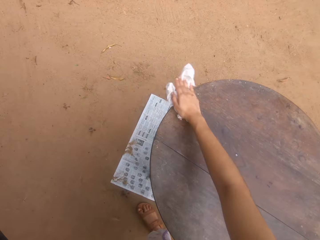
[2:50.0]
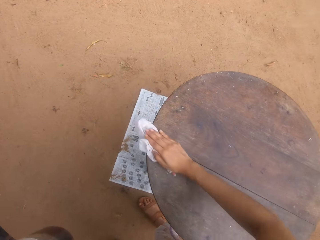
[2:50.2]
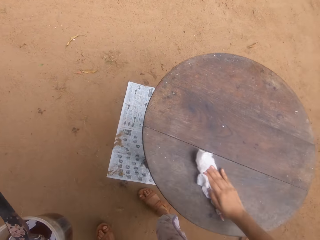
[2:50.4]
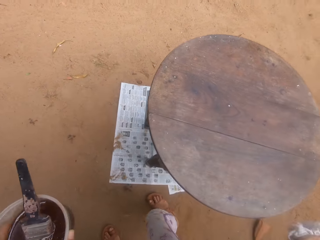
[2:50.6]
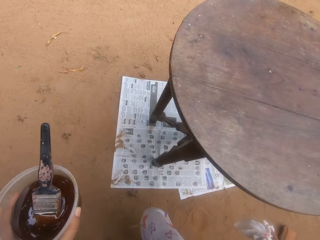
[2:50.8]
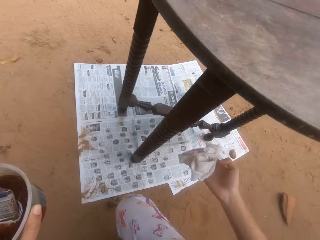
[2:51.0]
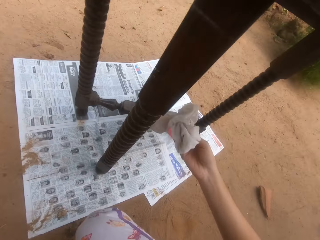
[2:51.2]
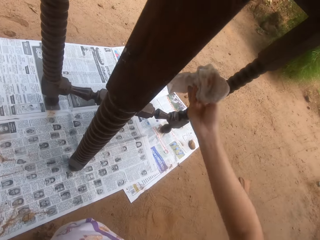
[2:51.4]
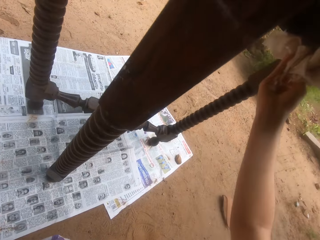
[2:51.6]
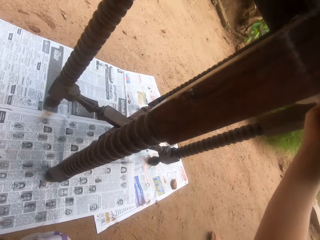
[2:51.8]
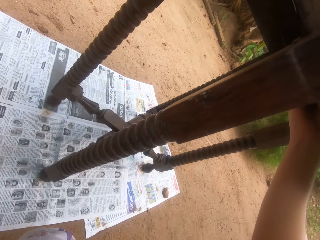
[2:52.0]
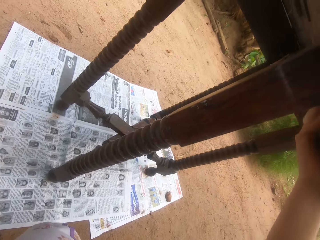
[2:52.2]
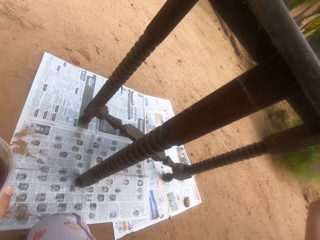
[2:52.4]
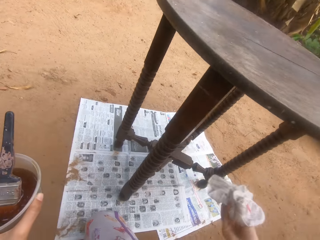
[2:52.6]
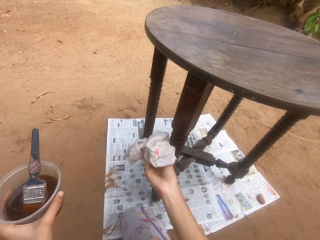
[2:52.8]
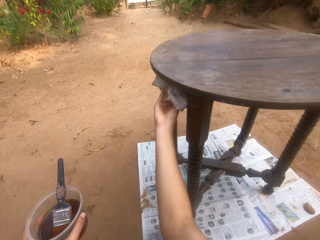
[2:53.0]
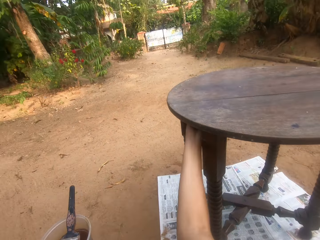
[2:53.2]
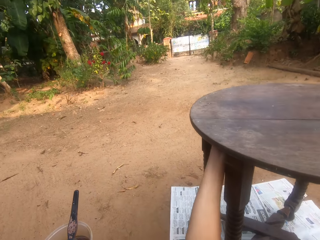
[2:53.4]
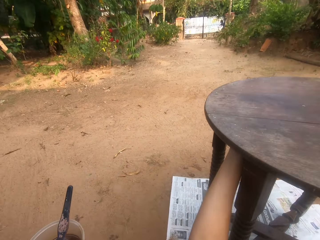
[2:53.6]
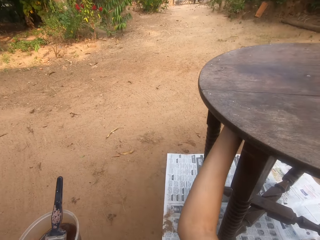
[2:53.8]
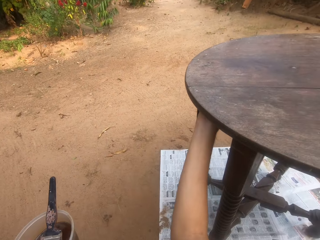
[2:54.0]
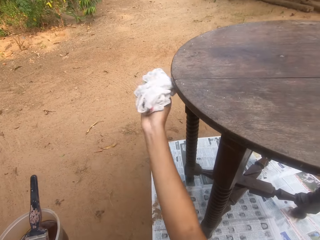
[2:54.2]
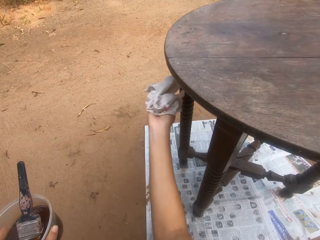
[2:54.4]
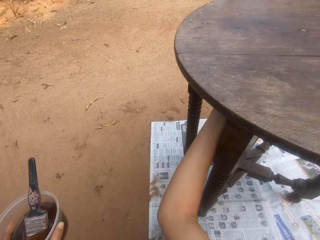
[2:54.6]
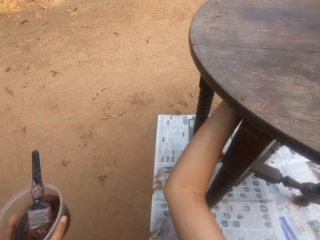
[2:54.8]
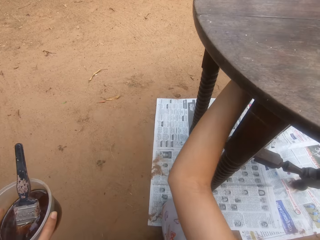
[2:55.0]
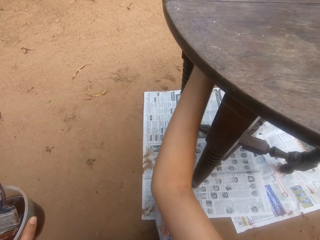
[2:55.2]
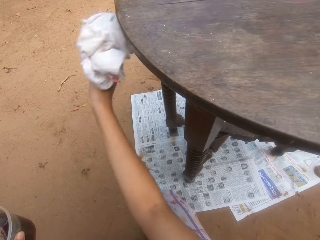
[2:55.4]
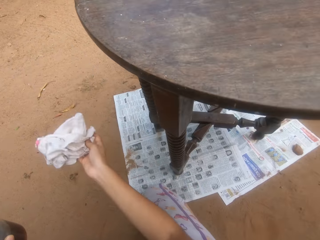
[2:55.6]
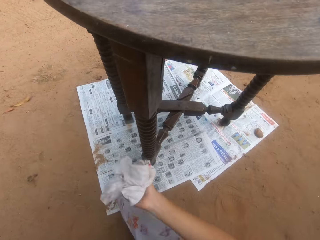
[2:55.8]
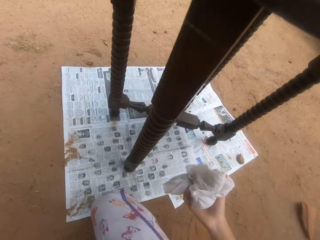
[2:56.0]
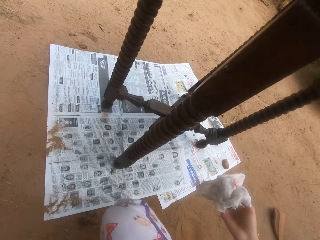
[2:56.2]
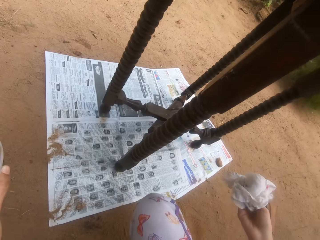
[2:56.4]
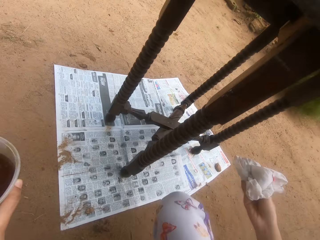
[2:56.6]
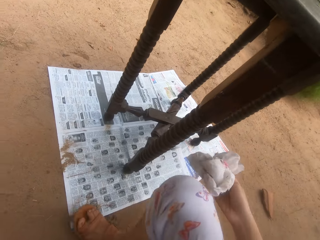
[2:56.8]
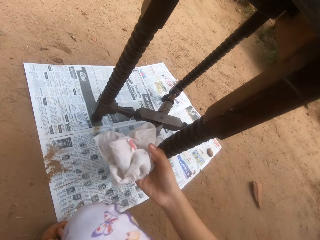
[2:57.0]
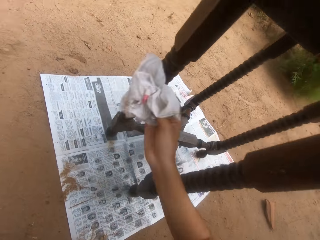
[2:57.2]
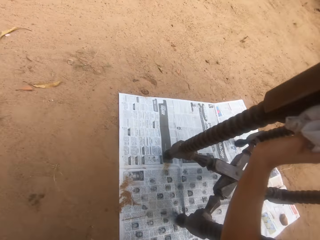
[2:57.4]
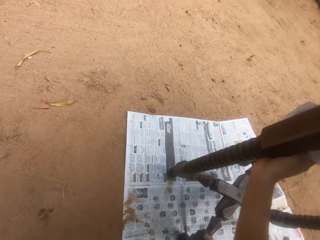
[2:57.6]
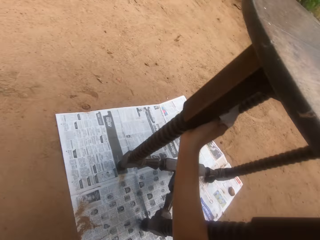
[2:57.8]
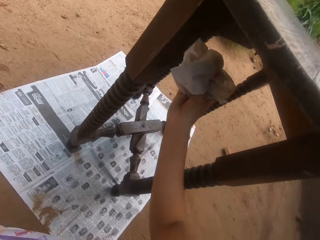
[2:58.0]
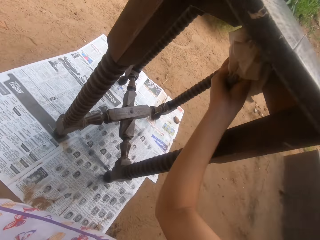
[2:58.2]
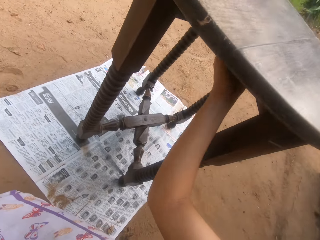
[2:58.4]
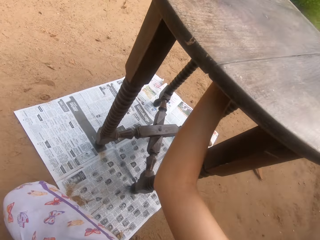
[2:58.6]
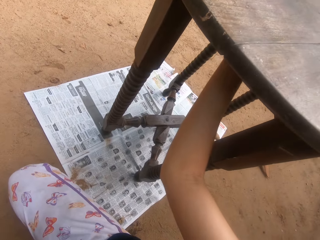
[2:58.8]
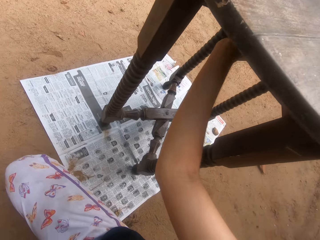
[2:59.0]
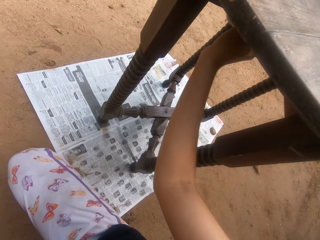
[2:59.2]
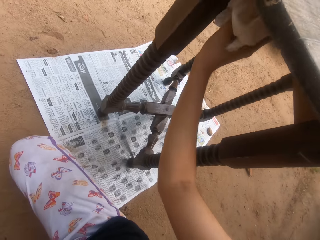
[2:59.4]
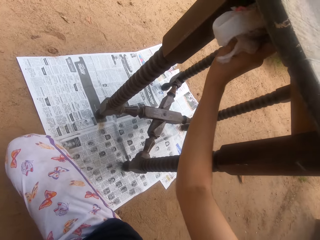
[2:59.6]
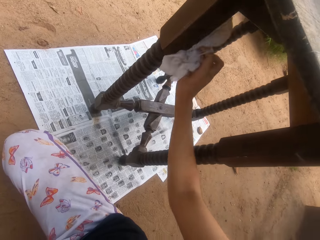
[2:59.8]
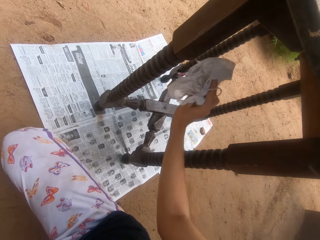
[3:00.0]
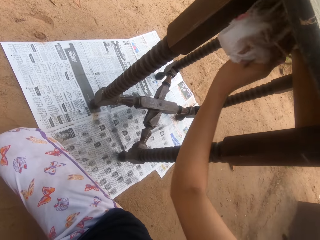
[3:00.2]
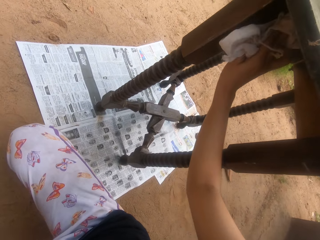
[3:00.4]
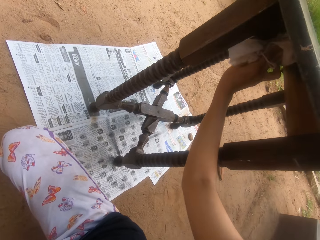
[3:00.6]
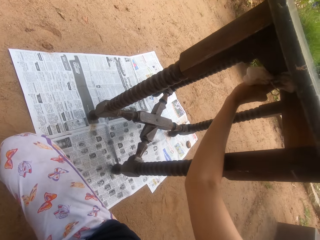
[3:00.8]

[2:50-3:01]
The camera wearer squats. They wipe a table. They move the leg. They wipe the table.

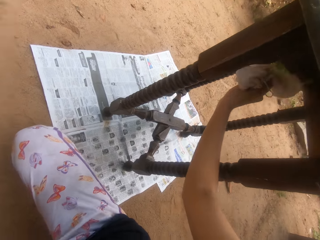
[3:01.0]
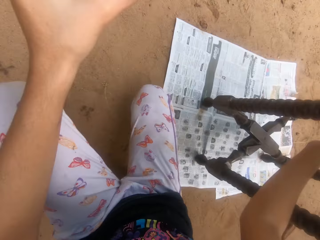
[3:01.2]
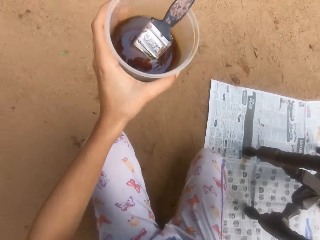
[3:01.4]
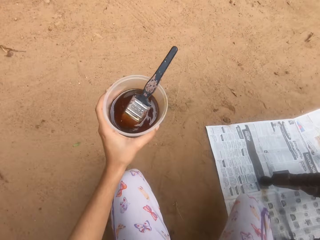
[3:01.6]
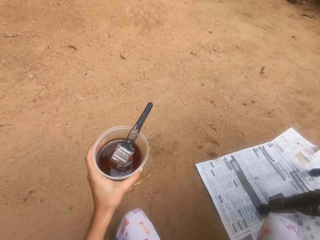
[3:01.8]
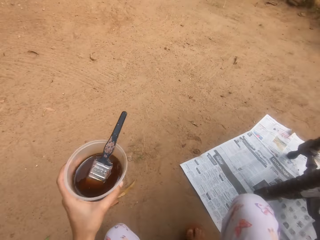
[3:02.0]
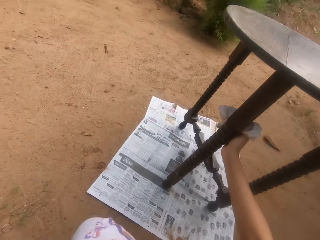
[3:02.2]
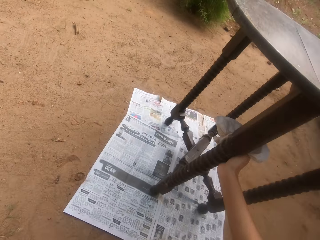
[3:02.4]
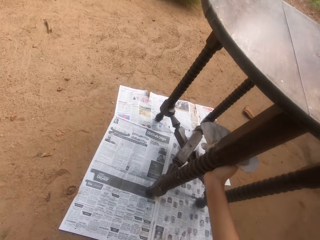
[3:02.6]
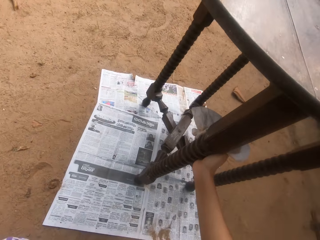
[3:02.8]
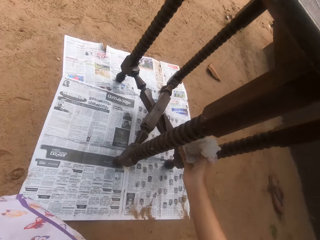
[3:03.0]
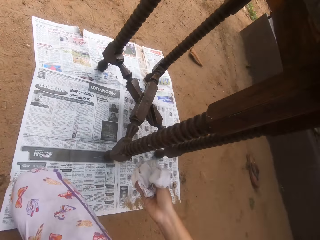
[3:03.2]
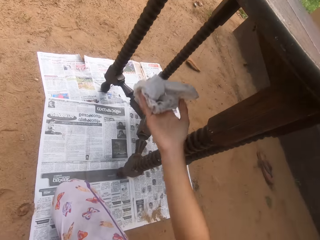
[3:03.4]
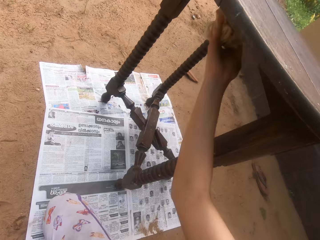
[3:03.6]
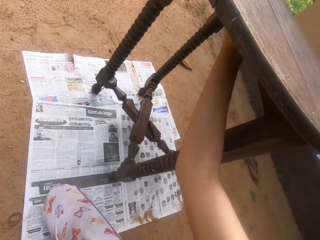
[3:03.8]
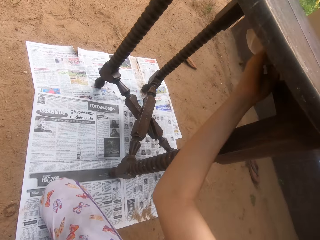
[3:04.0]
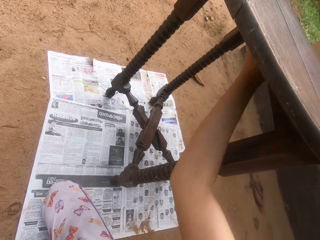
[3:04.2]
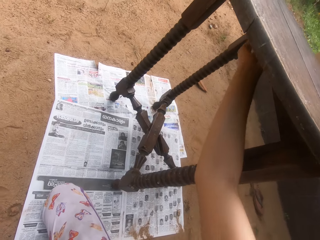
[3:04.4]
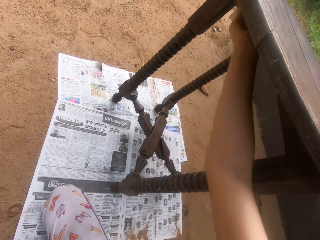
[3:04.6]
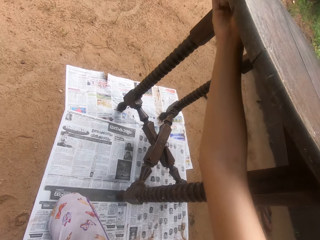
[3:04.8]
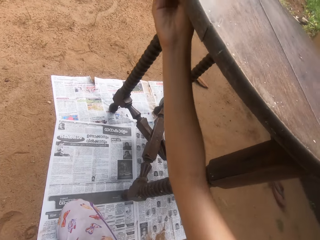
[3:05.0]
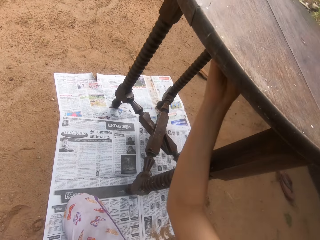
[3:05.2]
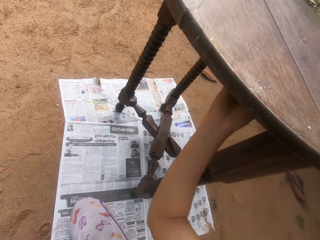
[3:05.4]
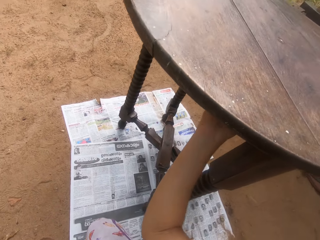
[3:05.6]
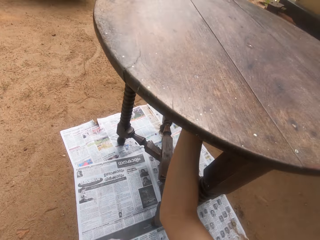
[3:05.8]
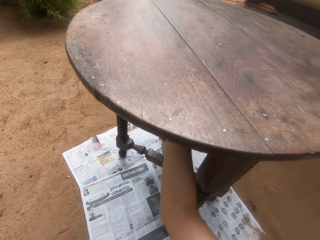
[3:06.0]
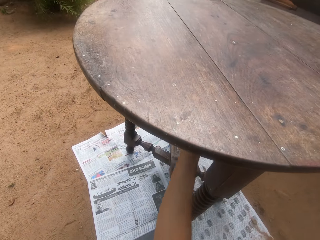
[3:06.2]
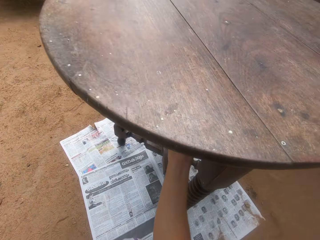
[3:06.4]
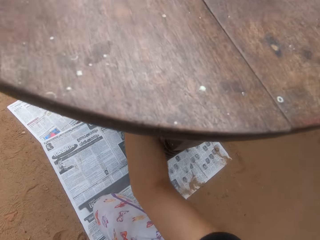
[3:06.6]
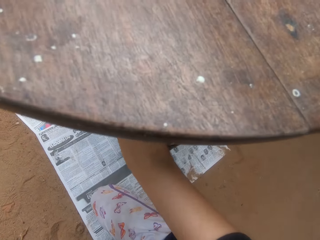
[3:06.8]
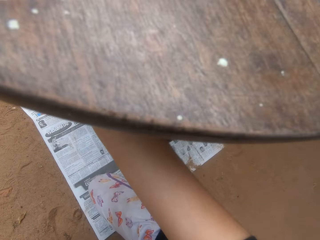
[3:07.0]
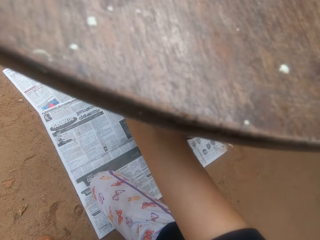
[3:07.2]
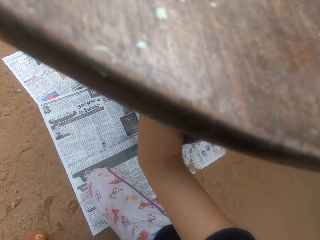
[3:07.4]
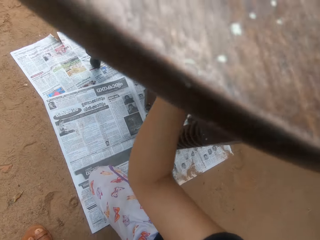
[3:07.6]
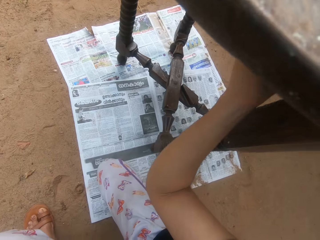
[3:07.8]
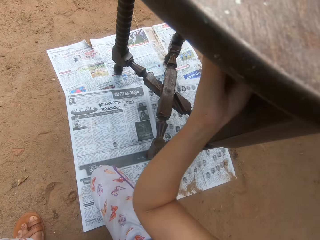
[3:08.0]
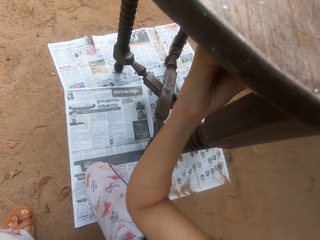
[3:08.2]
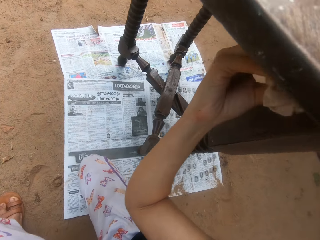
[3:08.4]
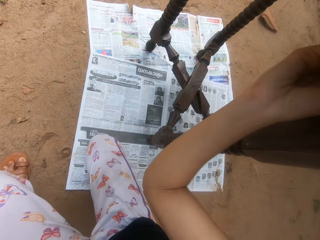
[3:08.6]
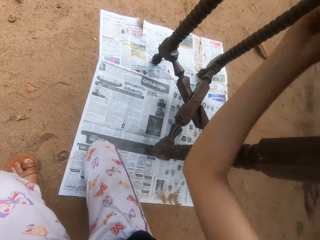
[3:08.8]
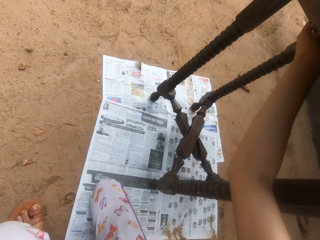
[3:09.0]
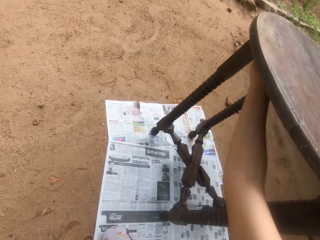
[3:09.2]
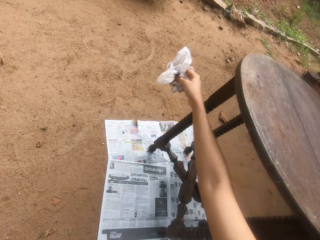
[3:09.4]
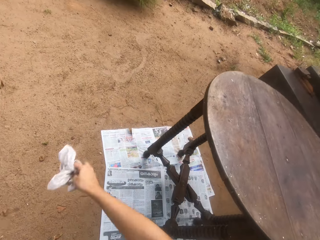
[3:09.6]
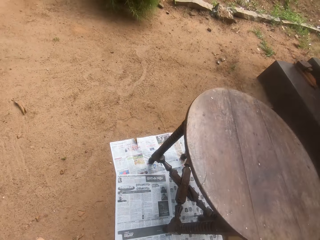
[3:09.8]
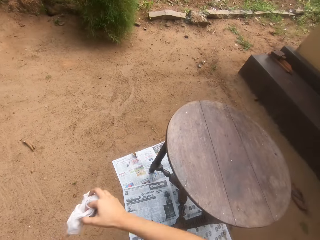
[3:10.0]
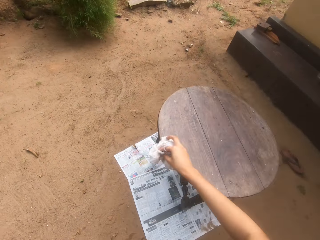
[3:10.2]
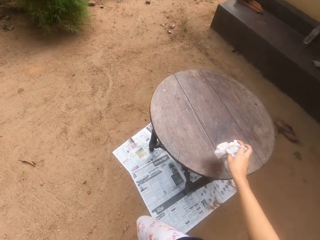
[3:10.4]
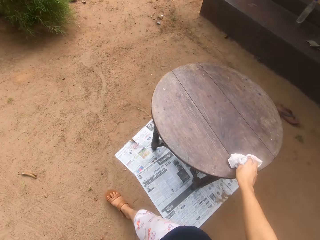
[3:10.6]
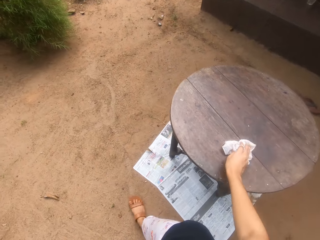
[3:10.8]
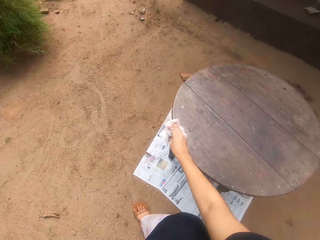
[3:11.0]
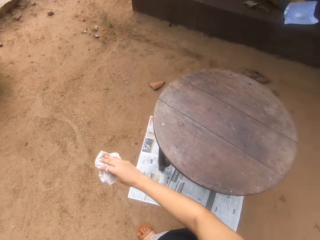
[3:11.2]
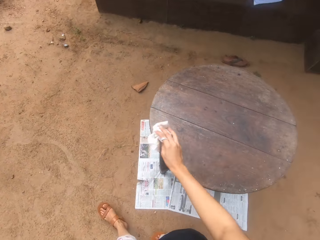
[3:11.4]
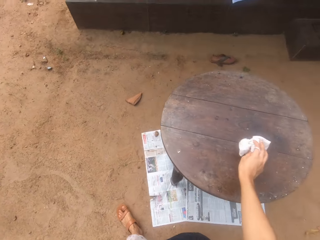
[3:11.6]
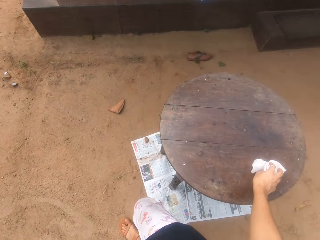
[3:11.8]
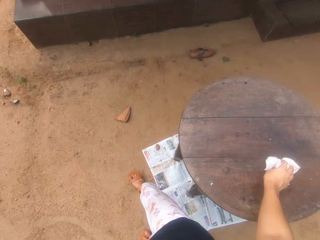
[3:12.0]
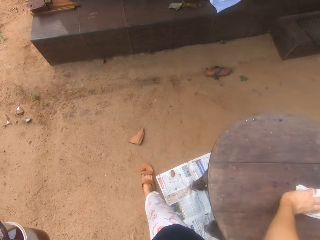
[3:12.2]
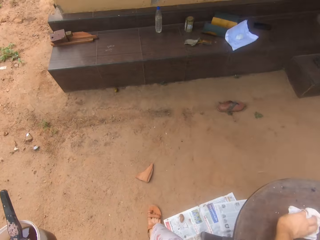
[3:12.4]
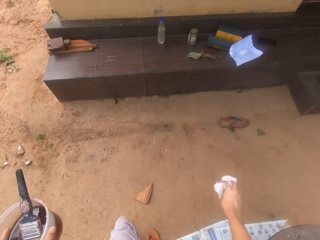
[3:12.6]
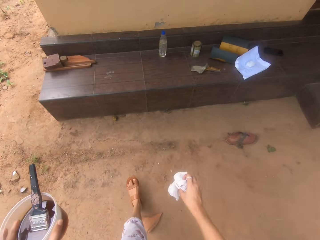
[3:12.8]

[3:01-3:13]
The camera wearer looks around. They wipe a table. They walk at the compound.
